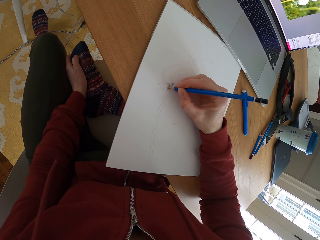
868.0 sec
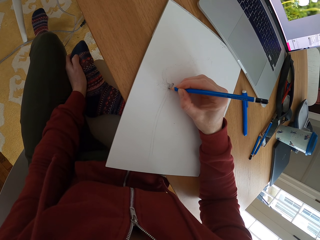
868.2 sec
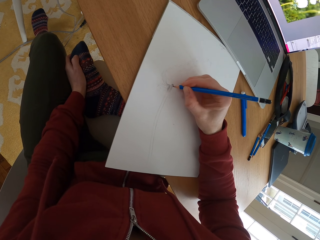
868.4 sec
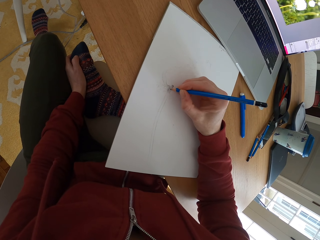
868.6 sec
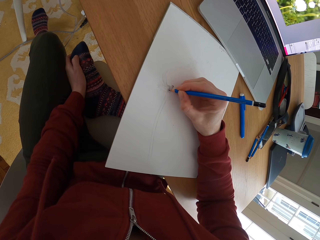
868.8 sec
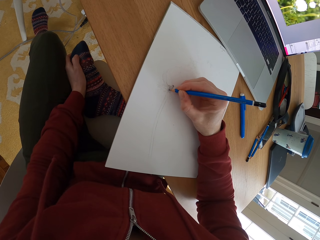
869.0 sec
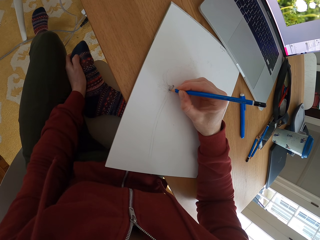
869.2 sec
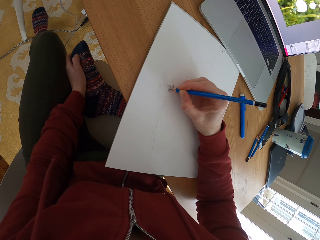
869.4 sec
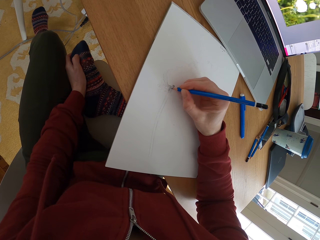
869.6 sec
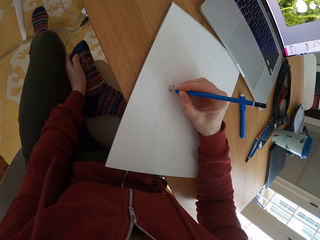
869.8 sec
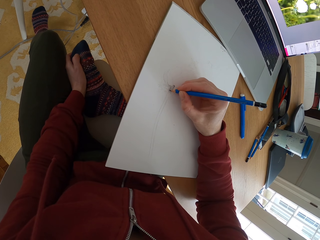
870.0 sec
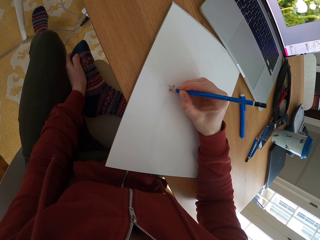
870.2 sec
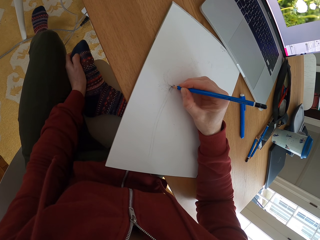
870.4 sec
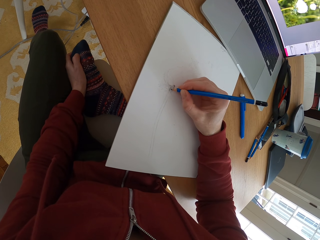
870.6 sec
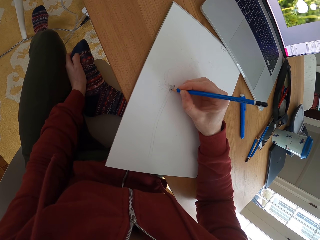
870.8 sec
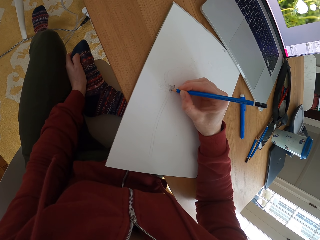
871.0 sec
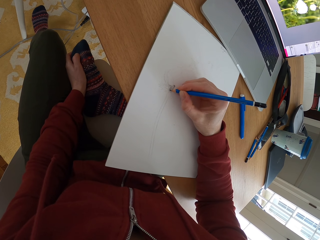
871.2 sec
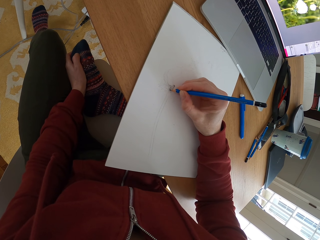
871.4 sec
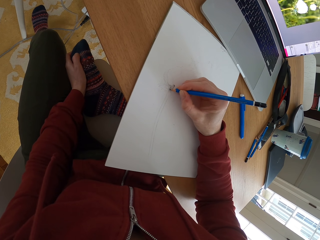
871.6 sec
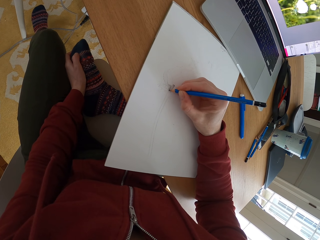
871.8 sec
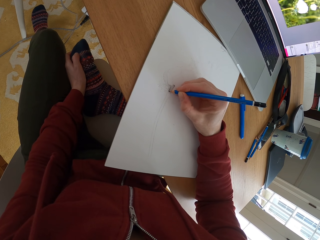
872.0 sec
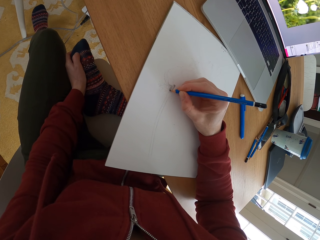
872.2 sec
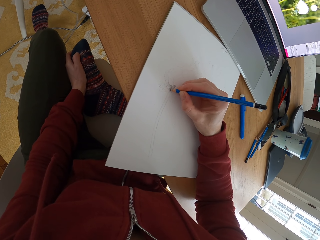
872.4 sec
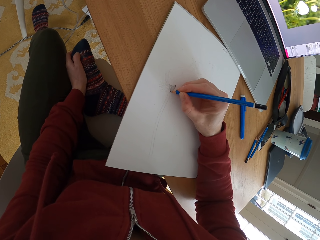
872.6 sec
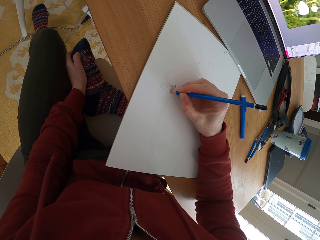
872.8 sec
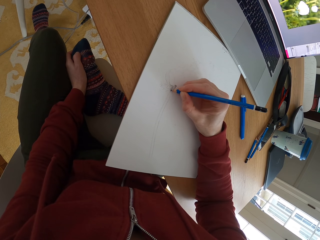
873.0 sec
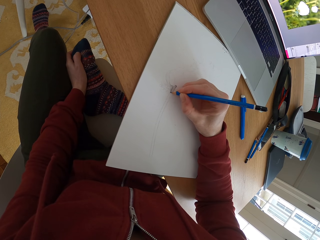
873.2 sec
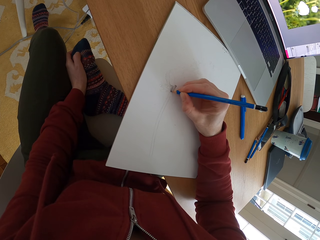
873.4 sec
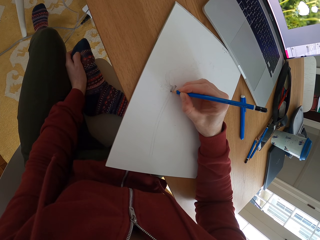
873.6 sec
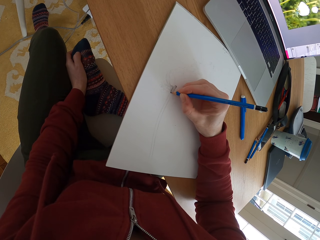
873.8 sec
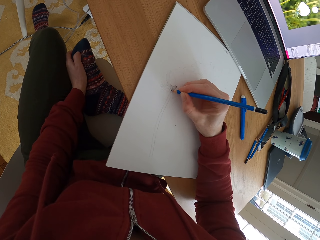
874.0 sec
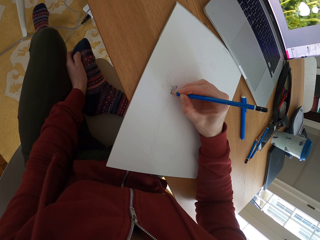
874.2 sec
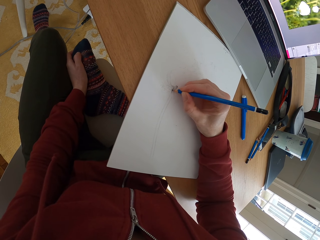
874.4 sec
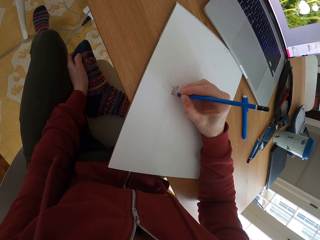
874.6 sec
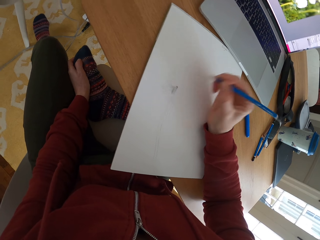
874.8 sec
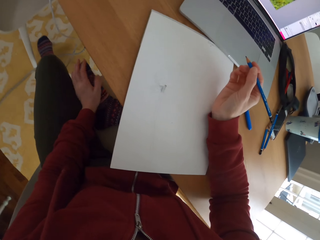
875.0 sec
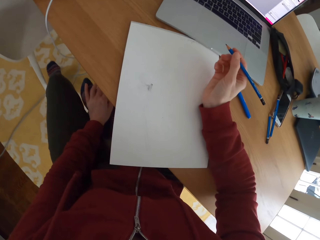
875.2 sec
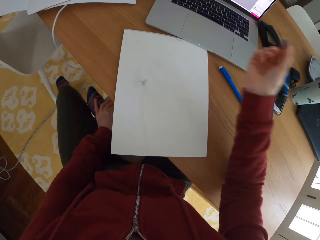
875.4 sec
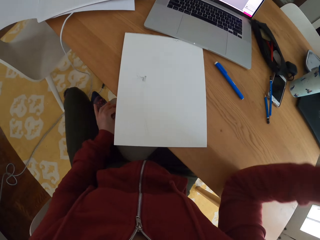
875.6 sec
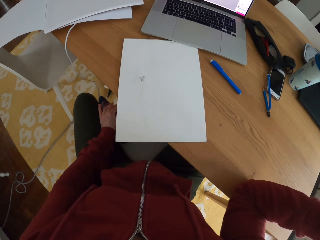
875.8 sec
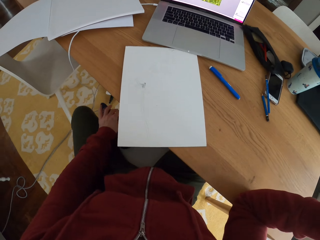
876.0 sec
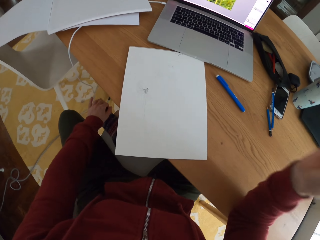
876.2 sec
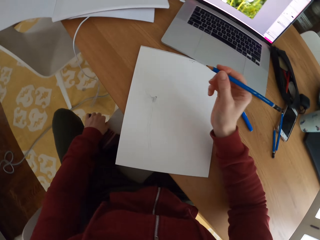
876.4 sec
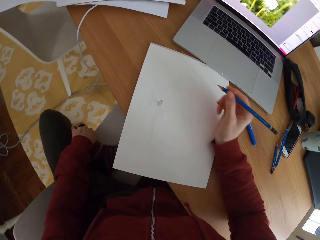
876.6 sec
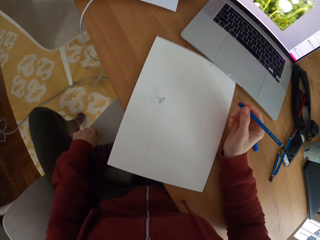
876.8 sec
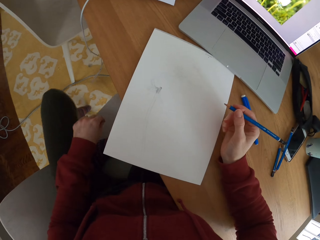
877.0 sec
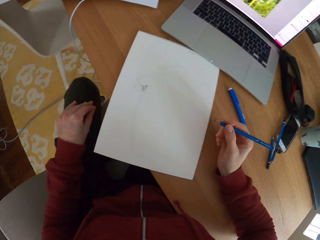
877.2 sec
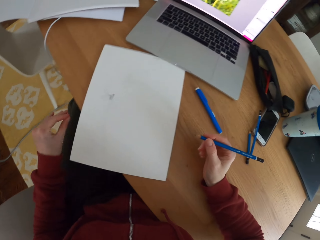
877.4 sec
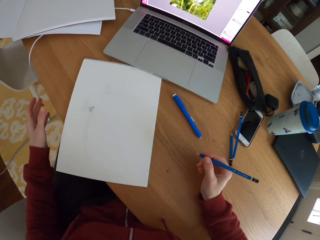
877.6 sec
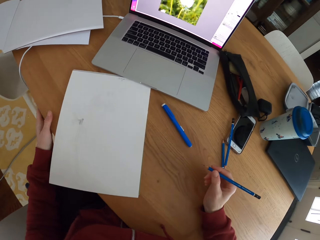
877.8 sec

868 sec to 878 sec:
The camera wearer moves the hand holding the pencil. They adjust sitting position.

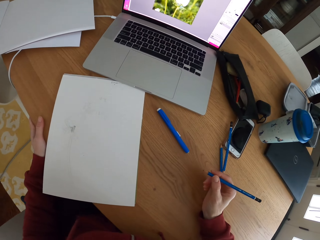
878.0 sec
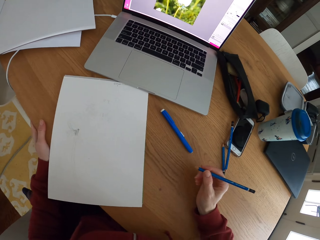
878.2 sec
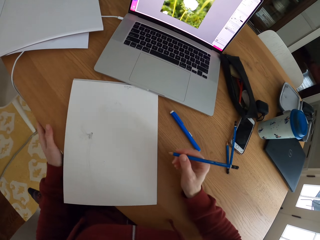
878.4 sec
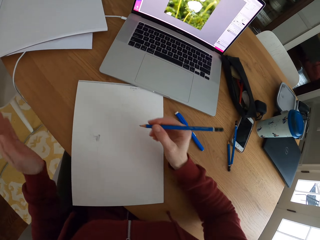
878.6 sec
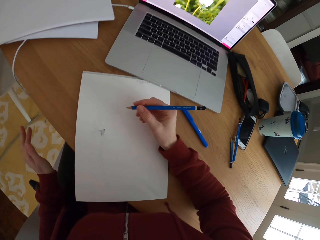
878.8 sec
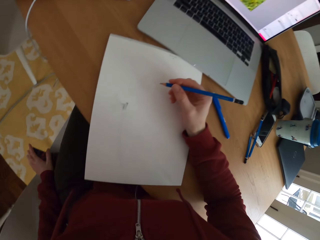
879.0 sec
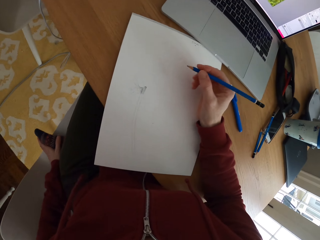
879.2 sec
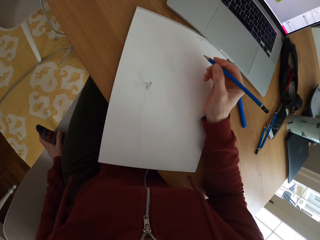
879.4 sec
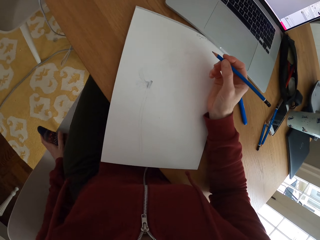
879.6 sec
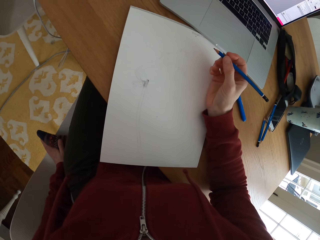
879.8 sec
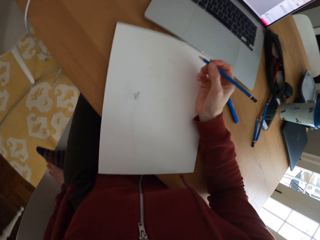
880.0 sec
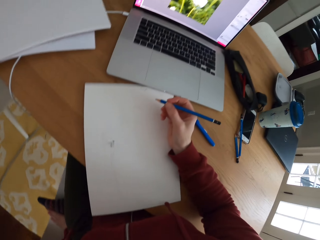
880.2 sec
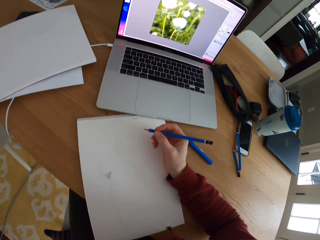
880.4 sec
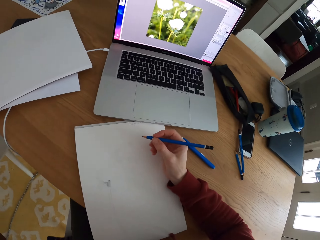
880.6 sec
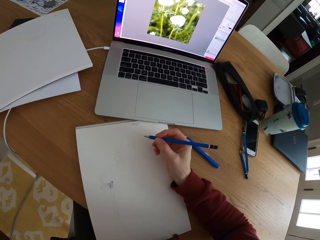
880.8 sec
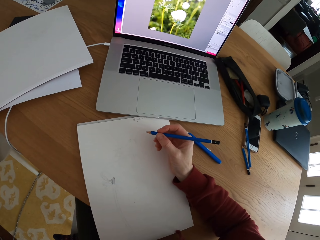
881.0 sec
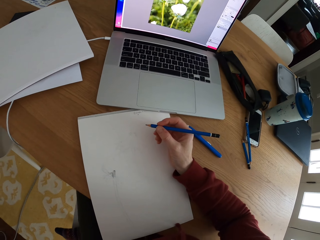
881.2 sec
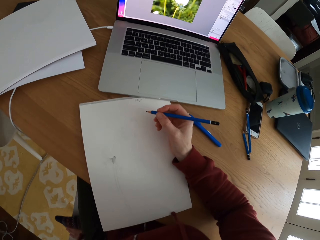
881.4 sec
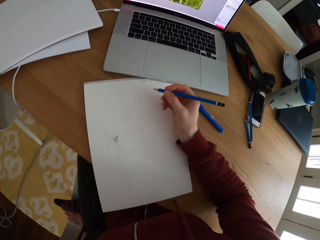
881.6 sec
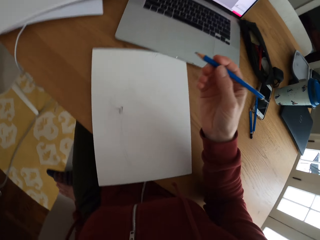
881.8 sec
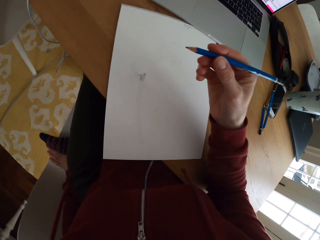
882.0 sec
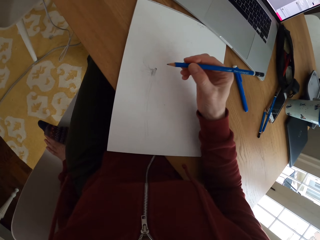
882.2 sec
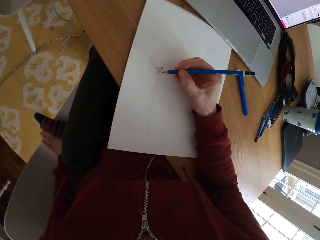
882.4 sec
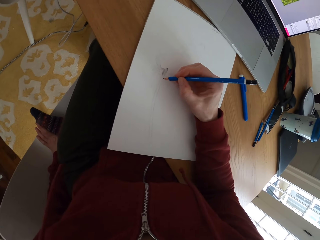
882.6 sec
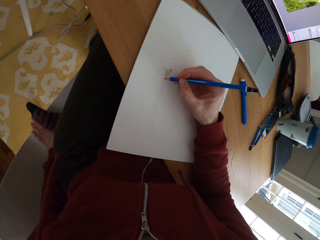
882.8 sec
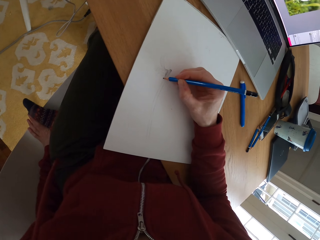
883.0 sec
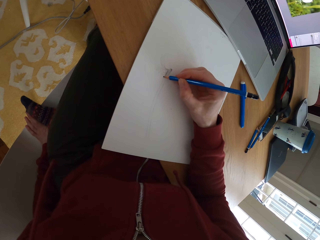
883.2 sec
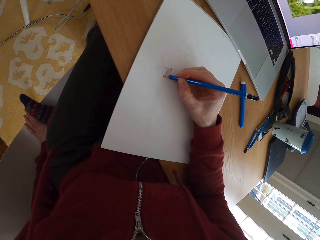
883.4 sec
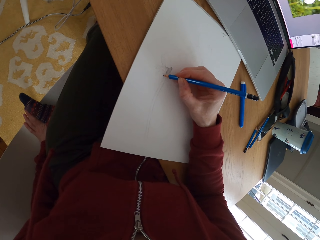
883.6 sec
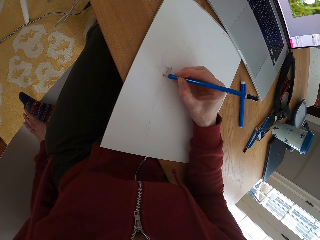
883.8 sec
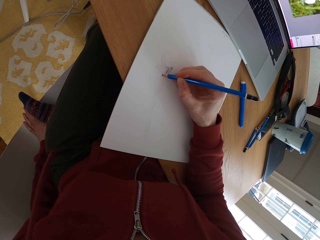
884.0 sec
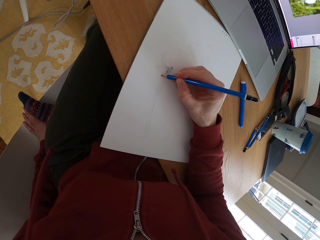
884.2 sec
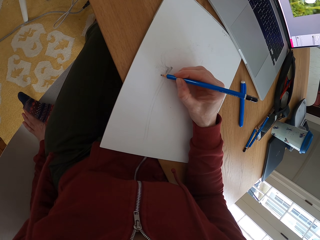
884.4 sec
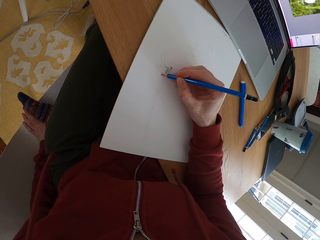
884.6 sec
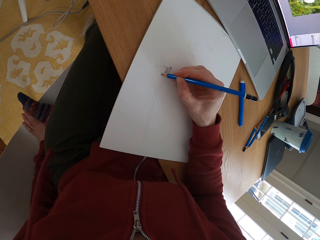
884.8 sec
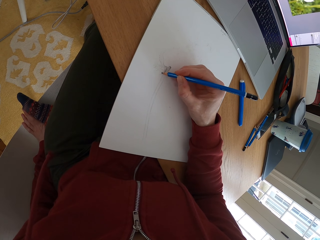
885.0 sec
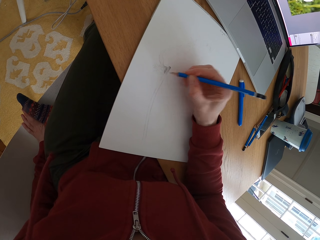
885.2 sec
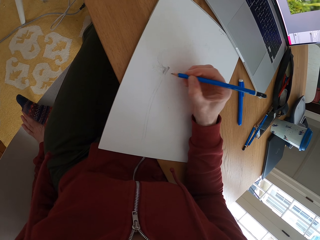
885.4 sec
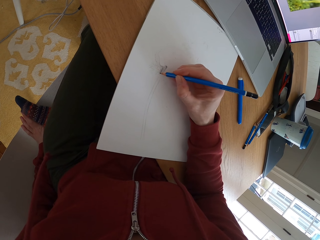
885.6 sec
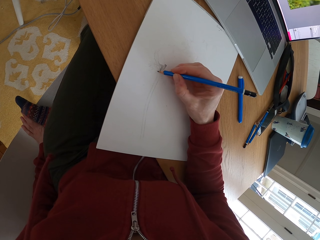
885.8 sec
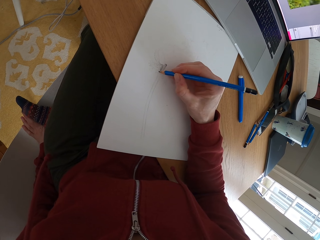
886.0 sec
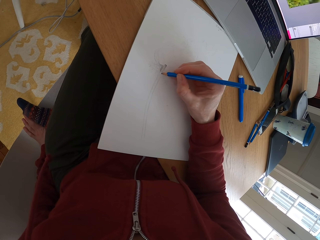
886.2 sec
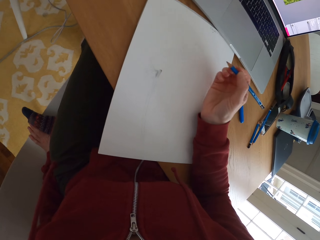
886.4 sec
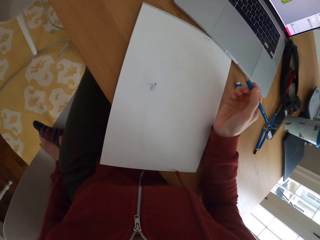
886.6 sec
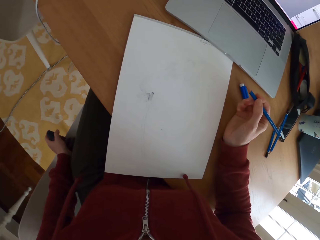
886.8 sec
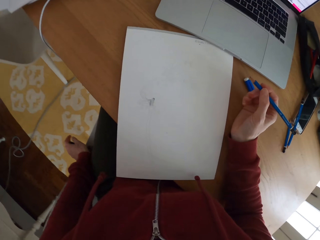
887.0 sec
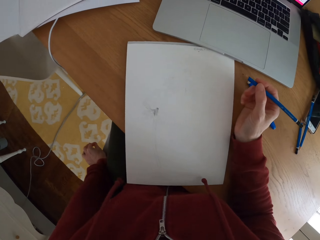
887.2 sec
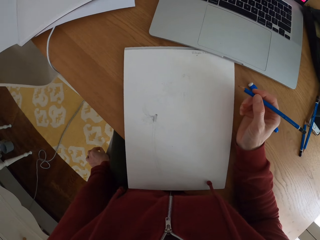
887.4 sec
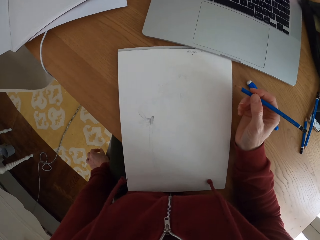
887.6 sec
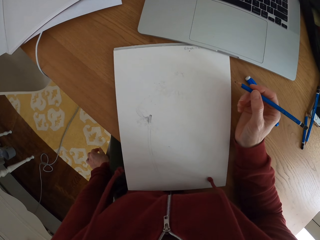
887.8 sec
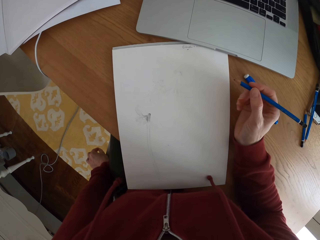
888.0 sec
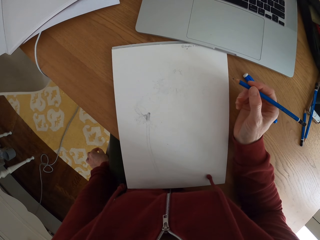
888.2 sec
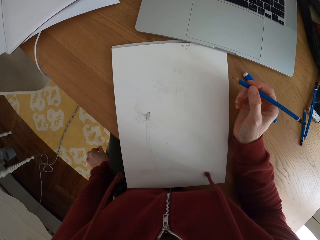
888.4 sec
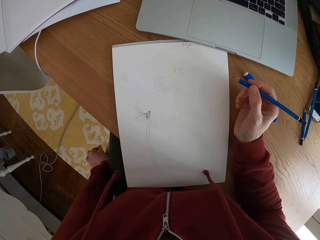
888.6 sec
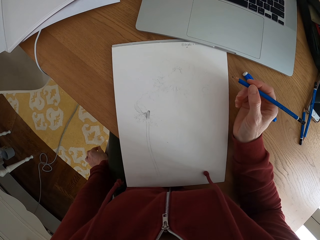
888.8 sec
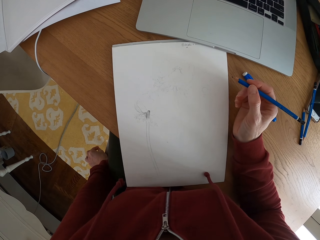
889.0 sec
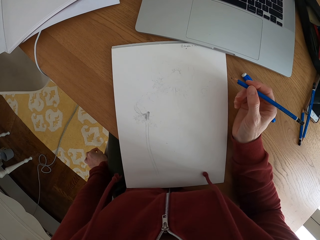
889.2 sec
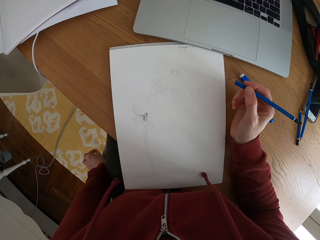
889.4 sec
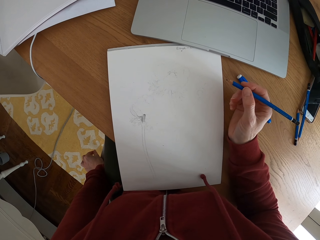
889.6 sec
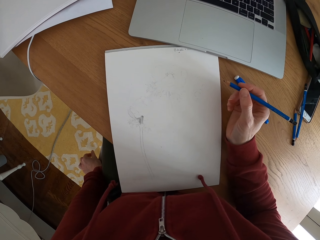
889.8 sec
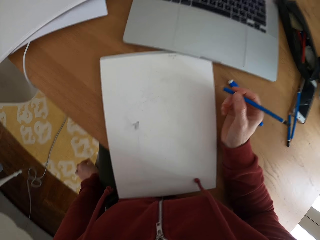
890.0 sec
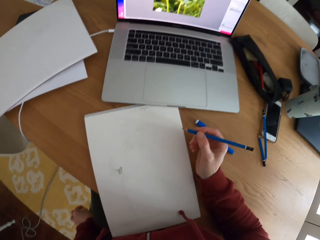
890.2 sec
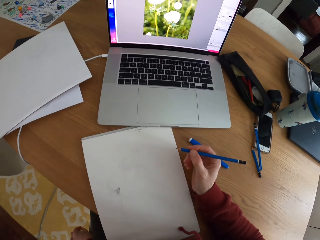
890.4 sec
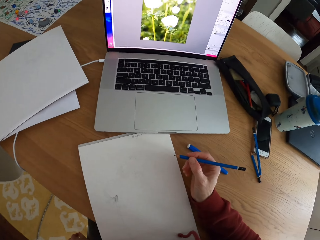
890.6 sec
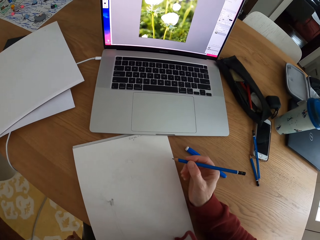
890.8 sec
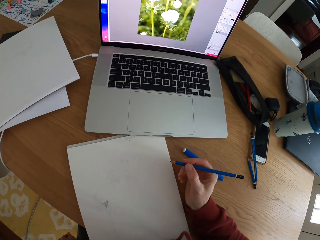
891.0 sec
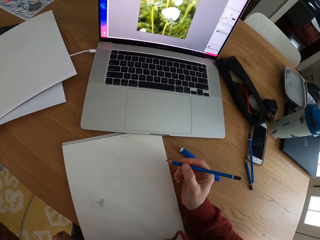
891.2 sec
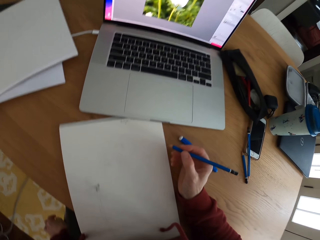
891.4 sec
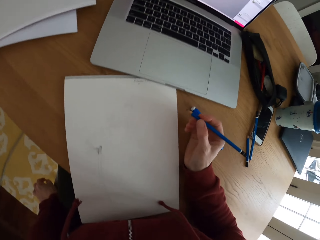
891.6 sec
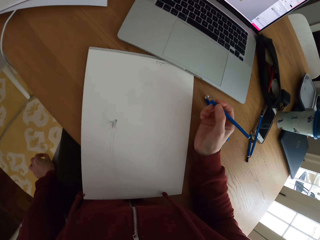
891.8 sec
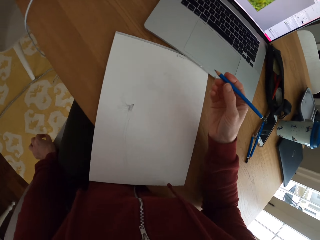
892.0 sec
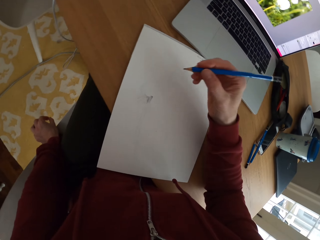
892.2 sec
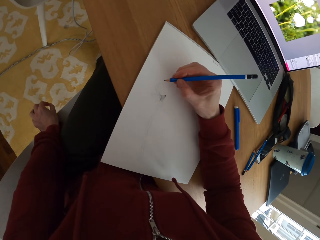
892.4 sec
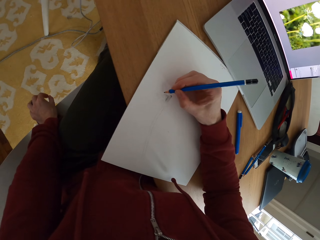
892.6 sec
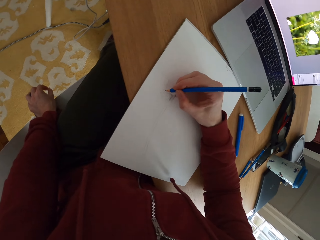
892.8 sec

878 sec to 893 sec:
The camera wearer stares at the sketch. They stare at the laptop. They draw a sketch with the pencil. They stare at the sketch. They stare at the laptop.
